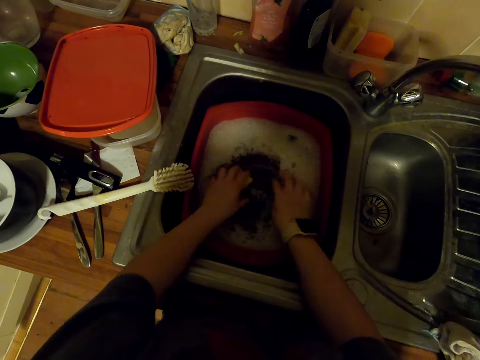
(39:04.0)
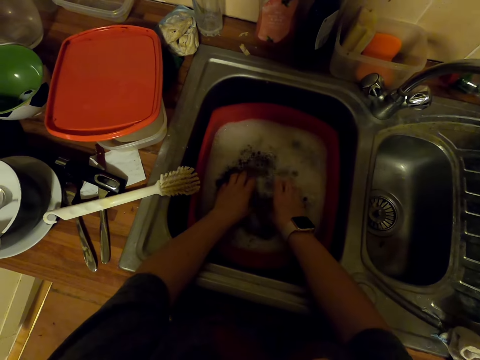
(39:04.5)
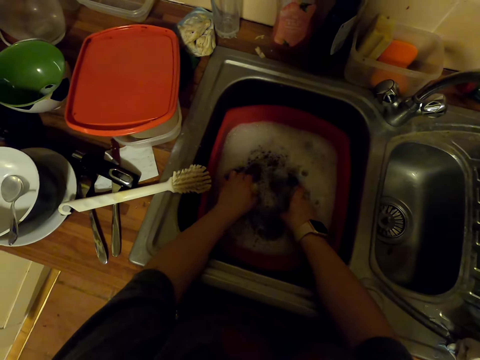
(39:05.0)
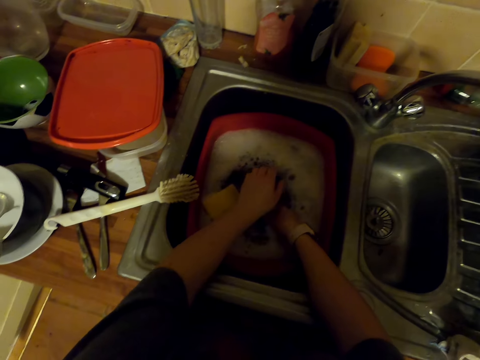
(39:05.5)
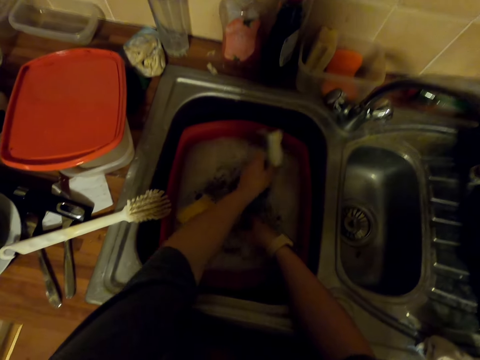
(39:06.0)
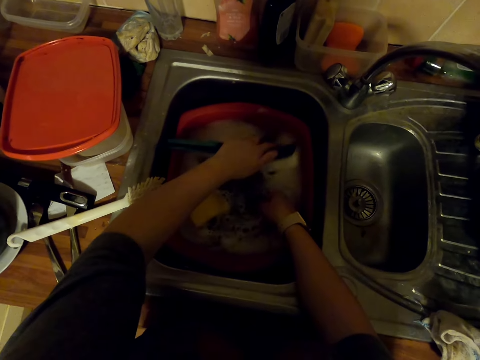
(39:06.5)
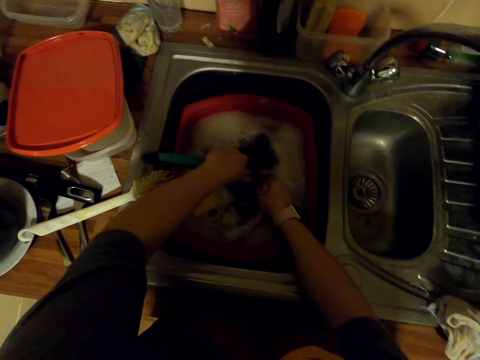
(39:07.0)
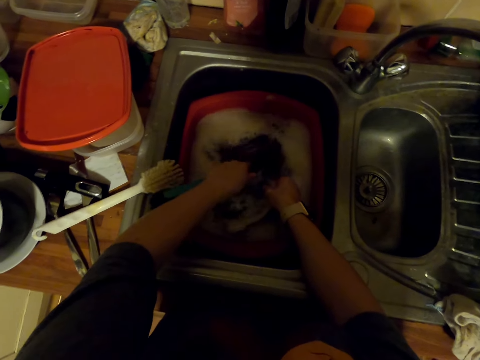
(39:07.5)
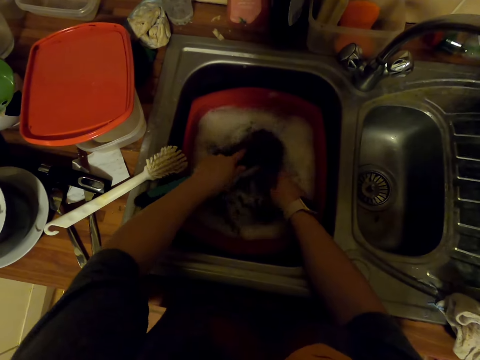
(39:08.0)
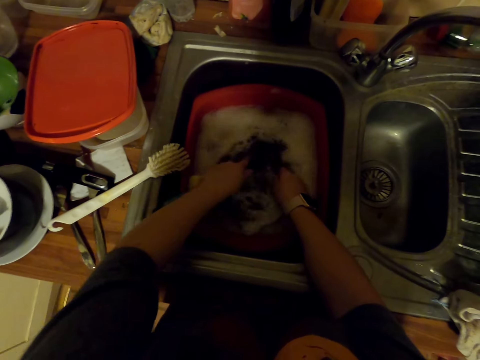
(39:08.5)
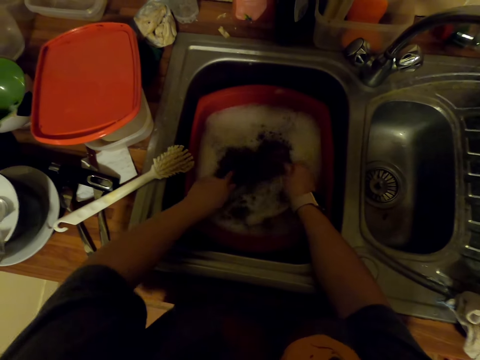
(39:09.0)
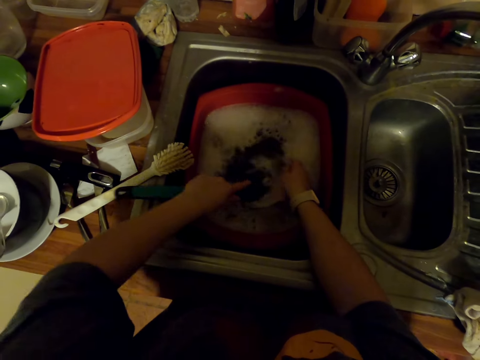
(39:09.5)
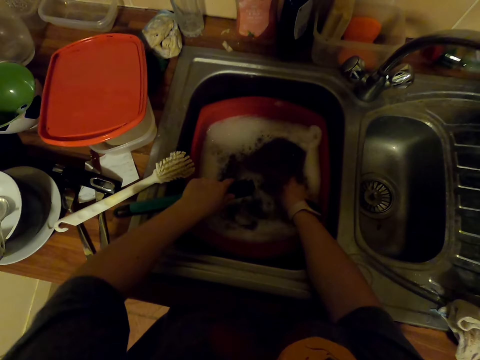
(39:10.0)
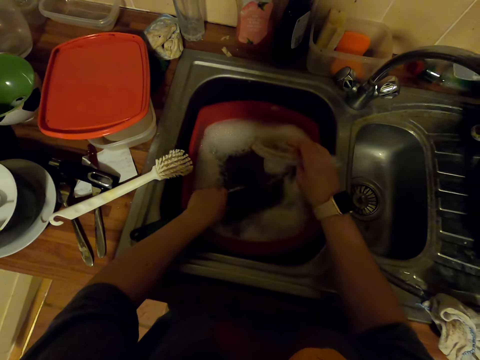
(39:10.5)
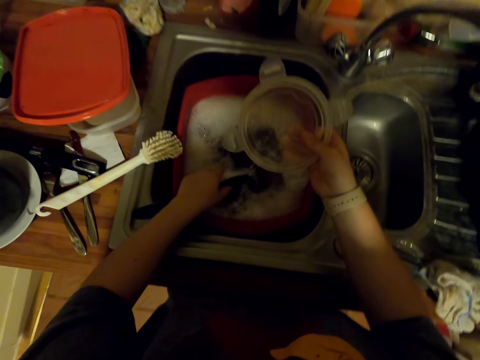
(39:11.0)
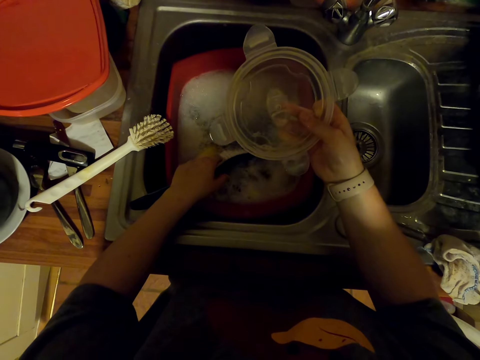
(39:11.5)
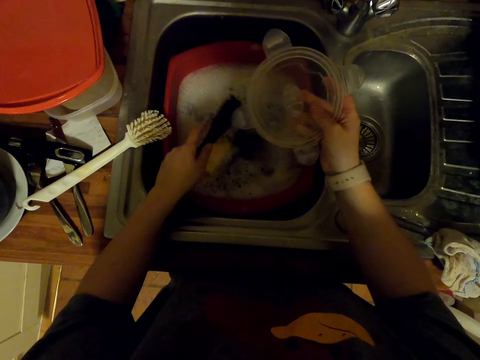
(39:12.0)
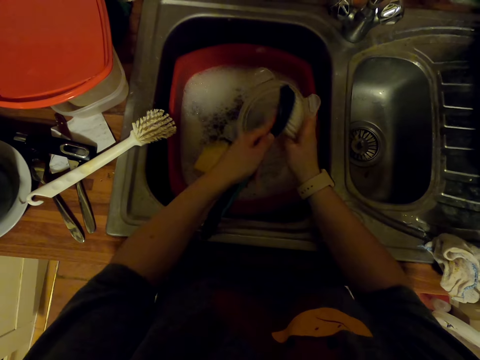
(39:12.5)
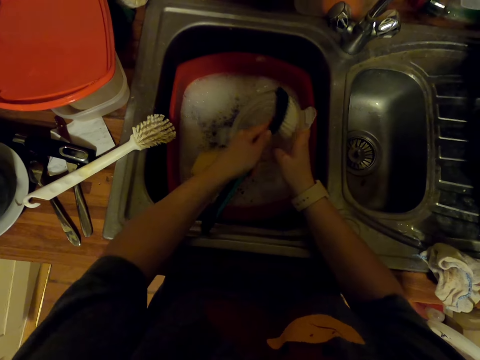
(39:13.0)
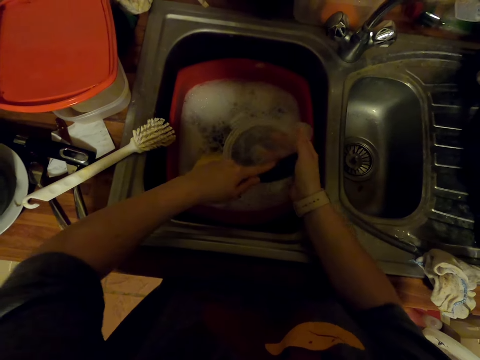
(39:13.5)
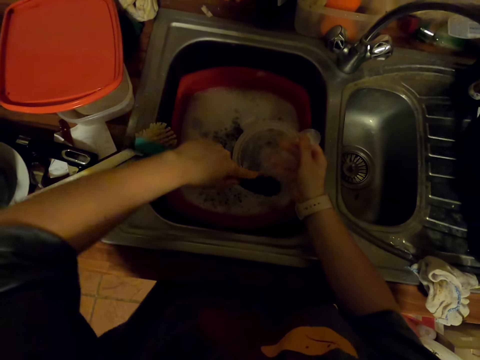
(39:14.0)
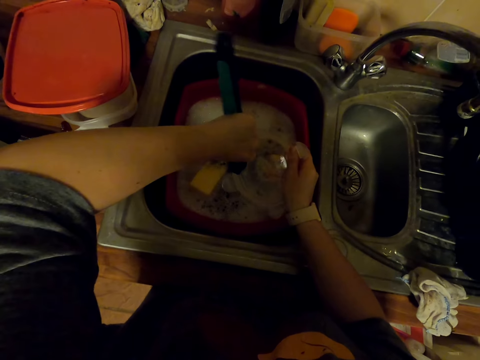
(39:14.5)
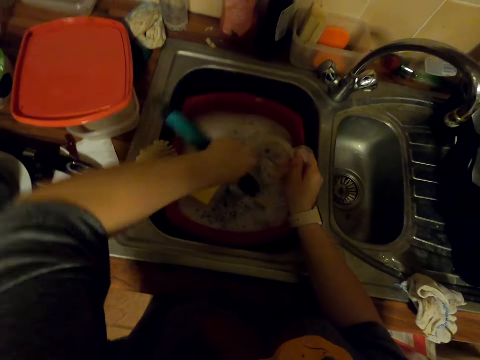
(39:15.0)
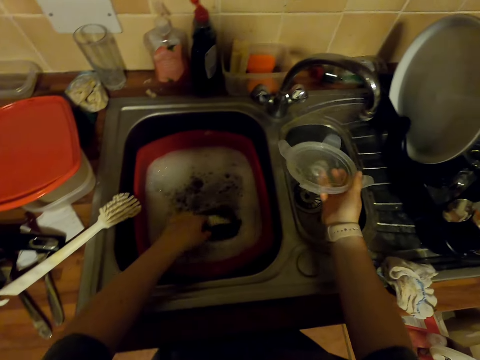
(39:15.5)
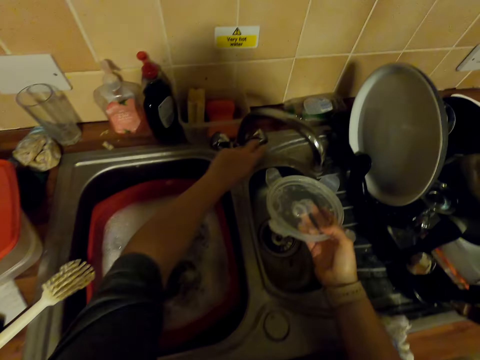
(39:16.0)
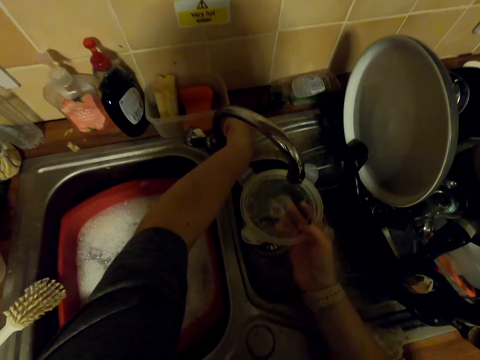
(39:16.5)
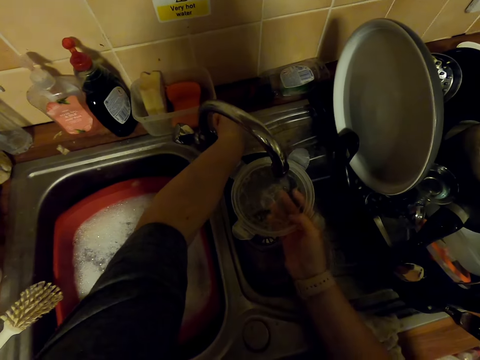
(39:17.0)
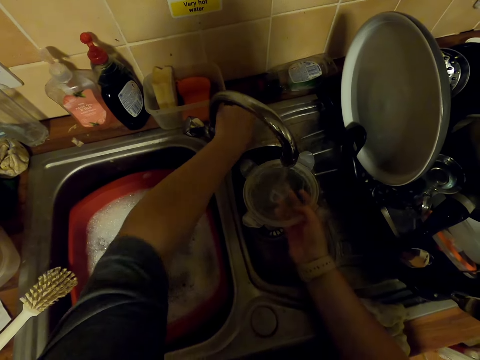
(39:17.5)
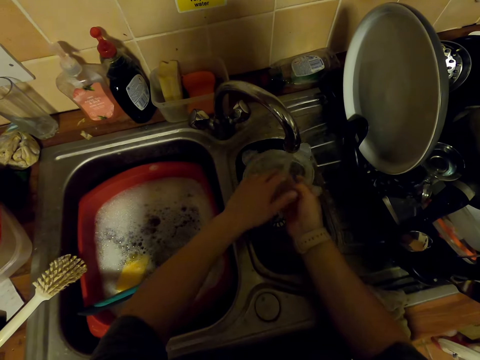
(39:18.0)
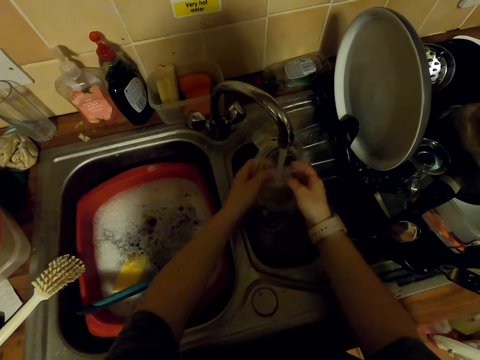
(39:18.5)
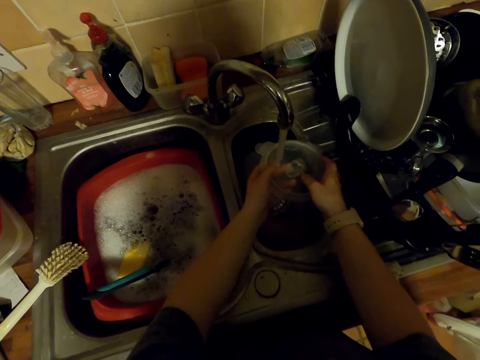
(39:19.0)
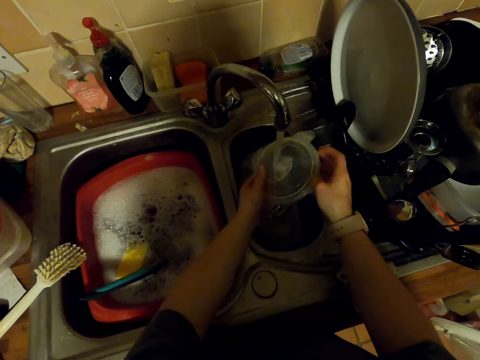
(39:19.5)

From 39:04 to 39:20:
The camera wearer dips a lid in water. They pick up a brush in the water. They wash the lid with the brush. They look at the lid. They wash the lid with the brush. They put the brush in the water. They open a faucet. They rinse the lid in the sink.

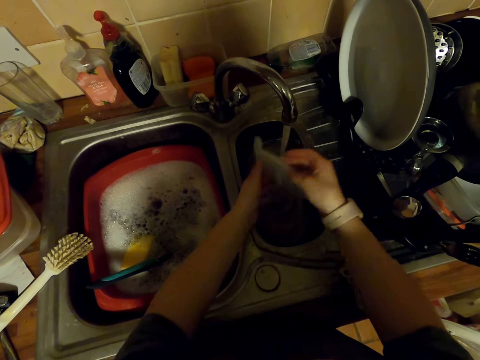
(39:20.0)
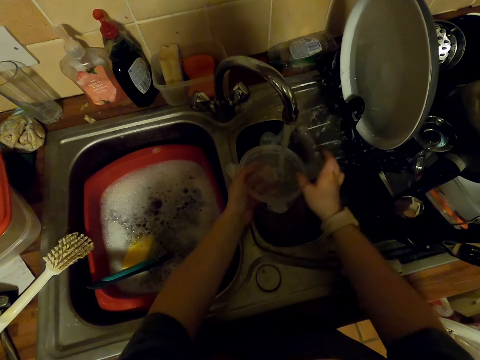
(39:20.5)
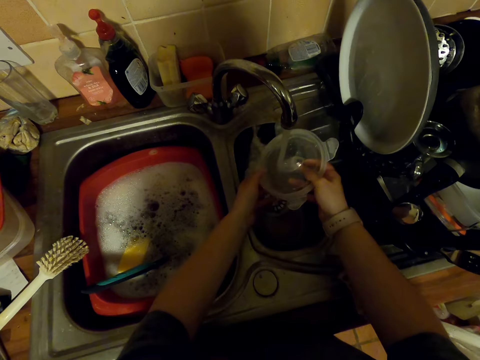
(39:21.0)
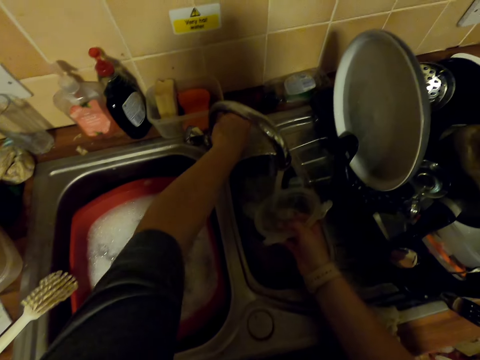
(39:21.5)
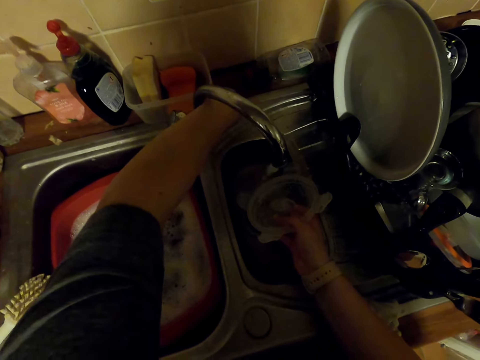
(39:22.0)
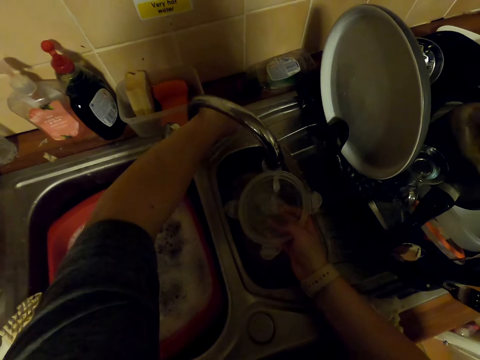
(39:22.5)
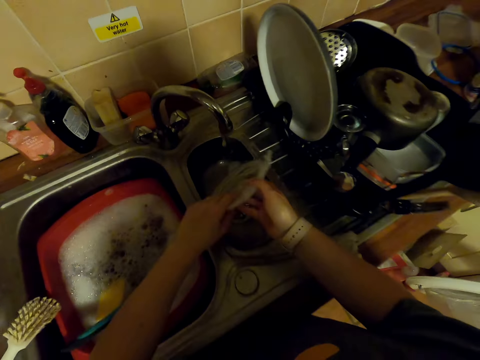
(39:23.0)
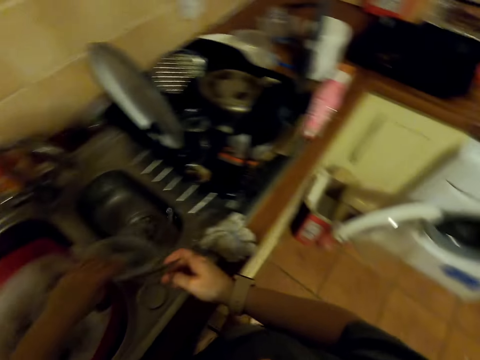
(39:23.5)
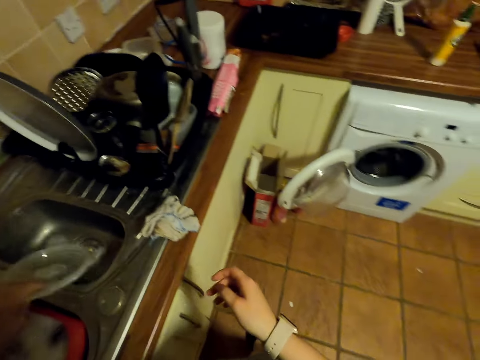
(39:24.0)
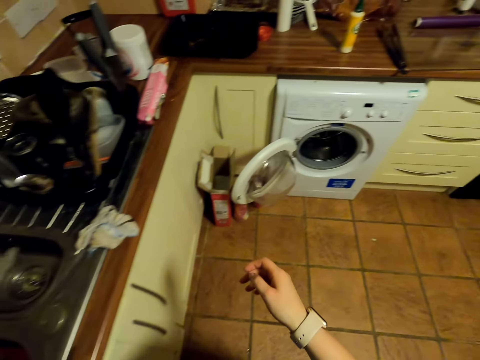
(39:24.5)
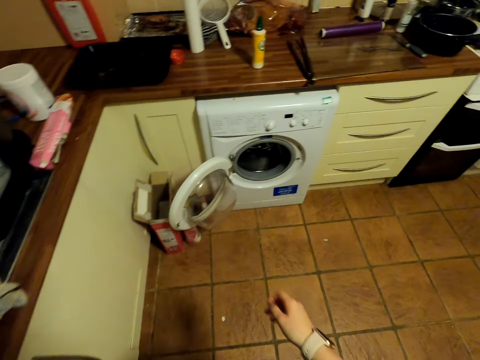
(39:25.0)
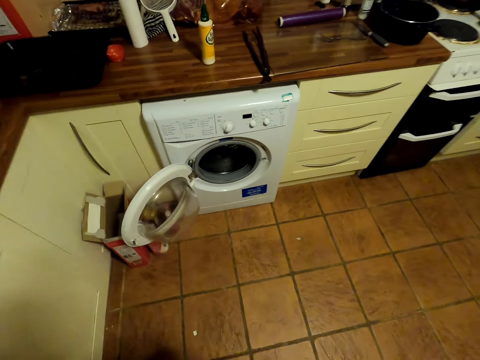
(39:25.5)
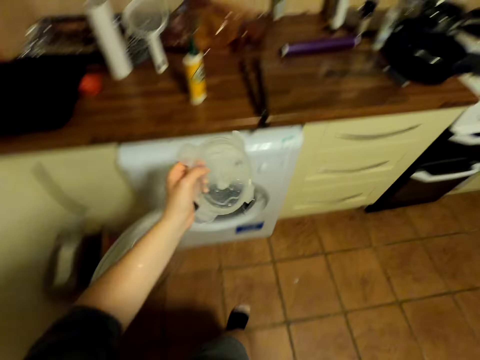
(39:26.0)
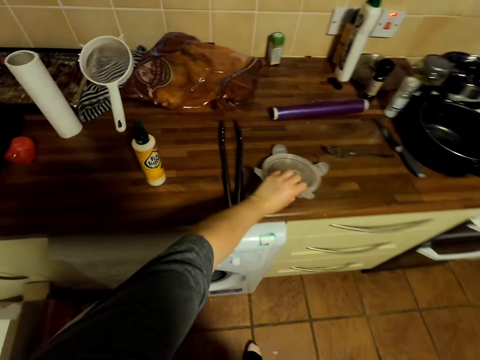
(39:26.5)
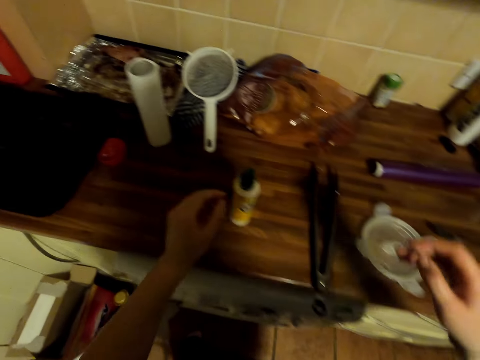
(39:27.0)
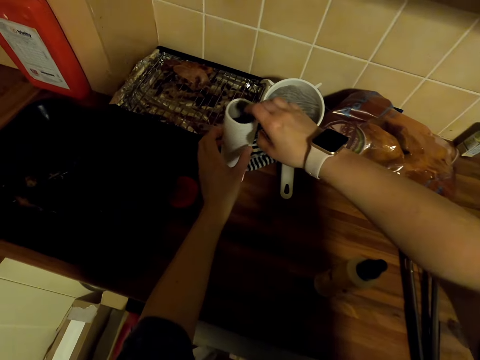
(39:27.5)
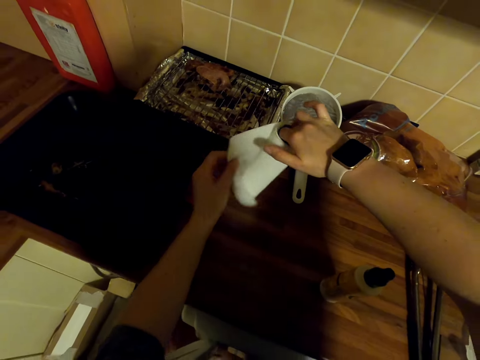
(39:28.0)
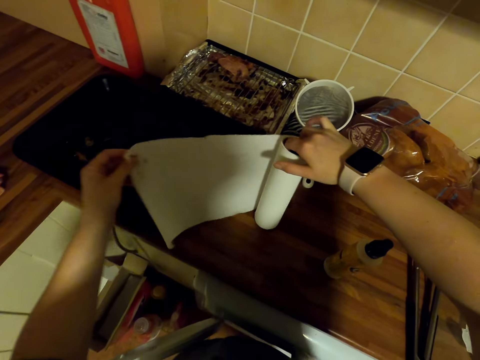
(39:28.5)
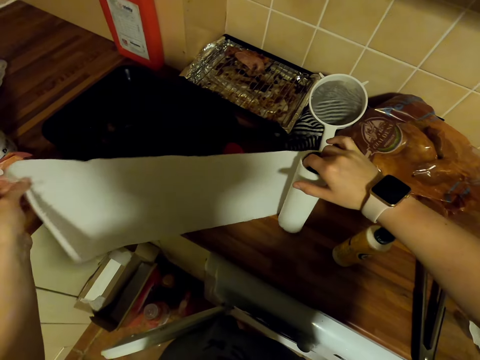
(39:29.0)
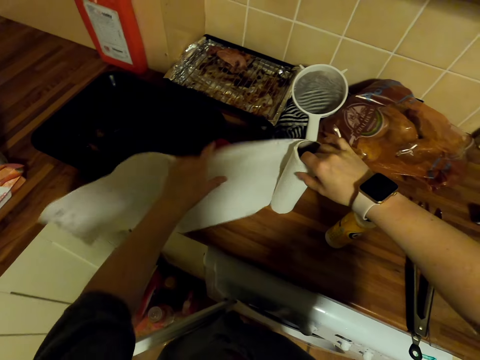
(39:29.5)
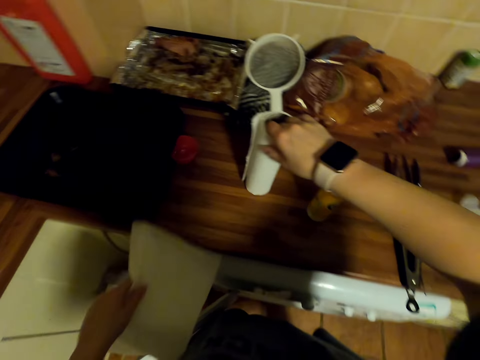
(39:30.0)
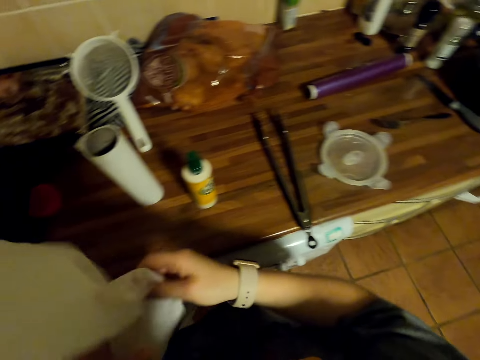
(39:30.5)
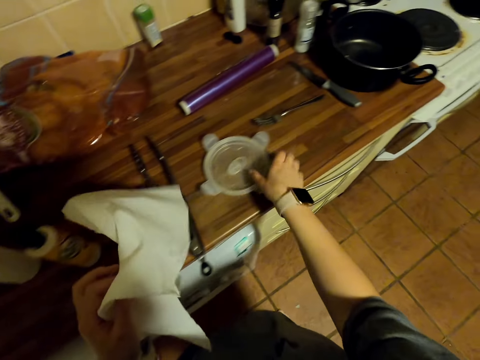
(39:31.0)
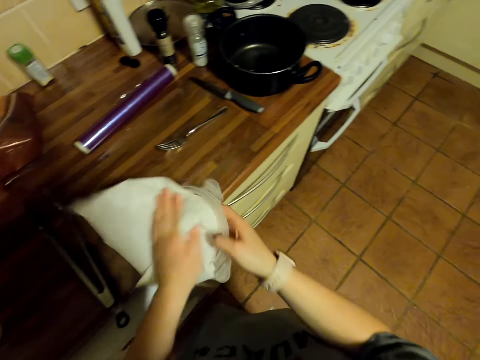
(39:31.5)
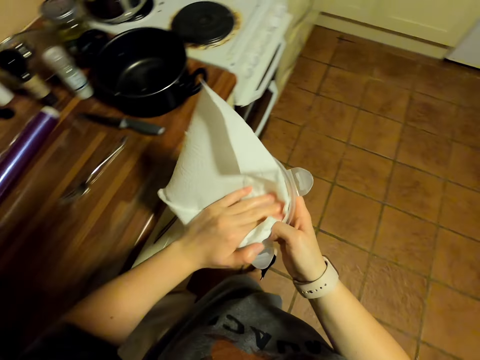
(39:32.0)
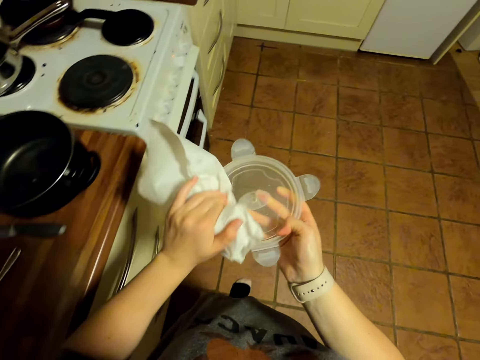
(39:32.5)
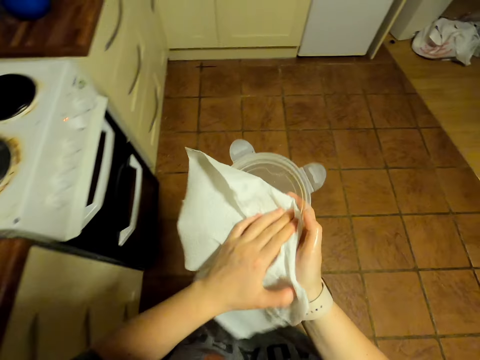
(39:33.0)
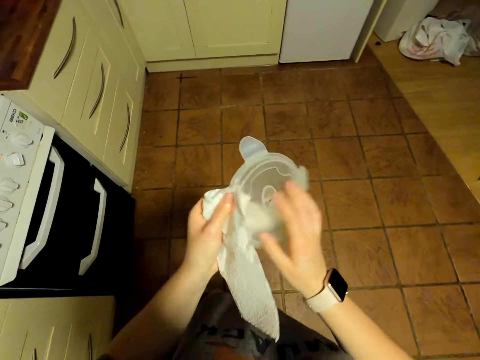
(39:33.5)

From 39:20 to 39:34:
The camera wearer closes the faucet. They hit the sink with the lid. They shake the lid. They walk in the kitchen. They put the lid on the countertop. They take a kitchen towel. They unroll a kitchen tissue. They cut the kitchen tissue. They hold the kitchen tissue. They move around. They pick up the lid on the countertop. They wipe the lid with the kitchen tissue. They walk around.
